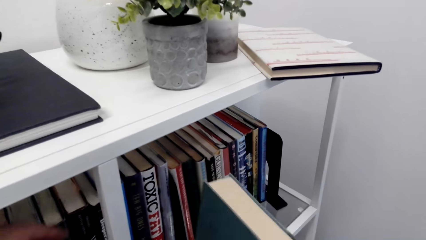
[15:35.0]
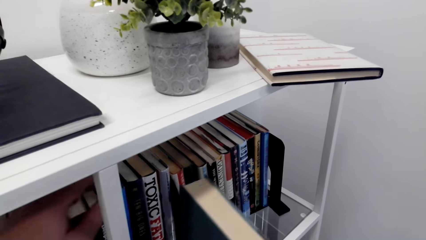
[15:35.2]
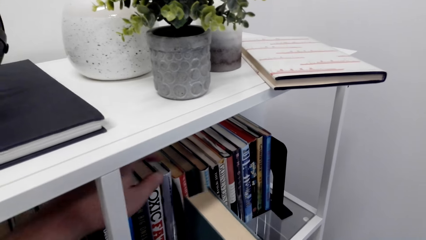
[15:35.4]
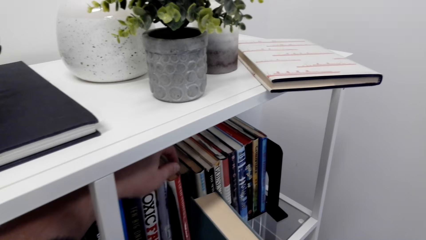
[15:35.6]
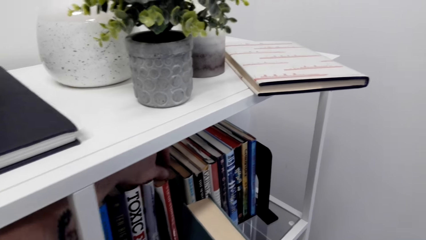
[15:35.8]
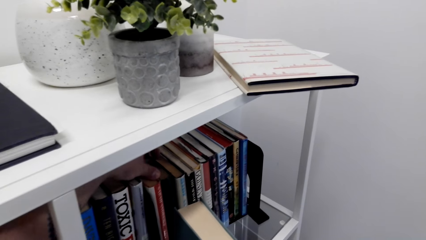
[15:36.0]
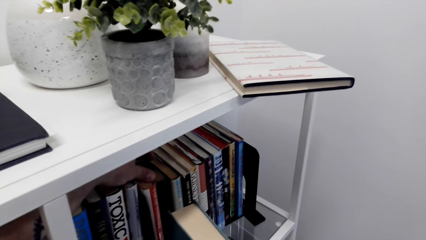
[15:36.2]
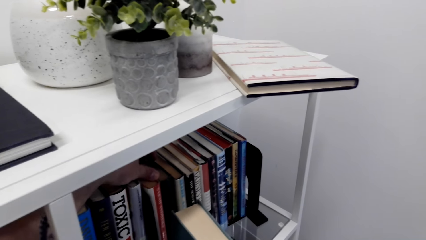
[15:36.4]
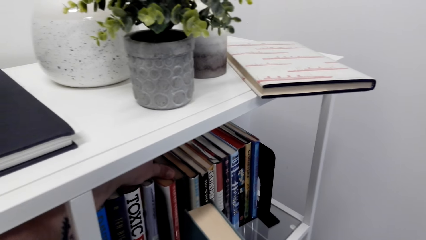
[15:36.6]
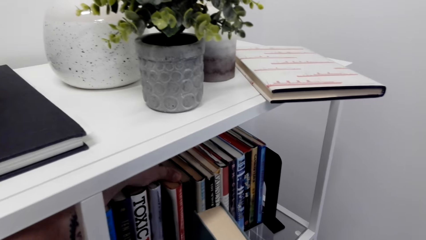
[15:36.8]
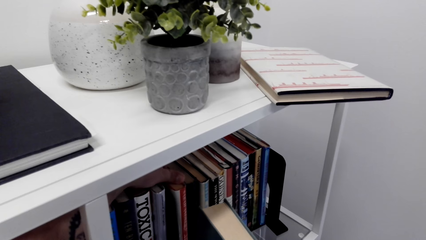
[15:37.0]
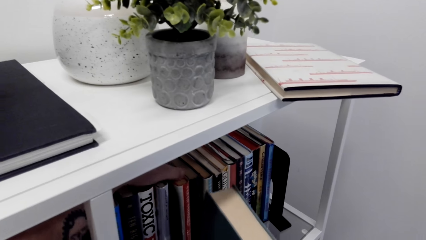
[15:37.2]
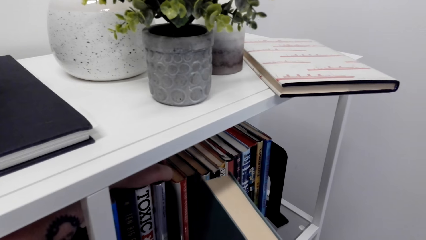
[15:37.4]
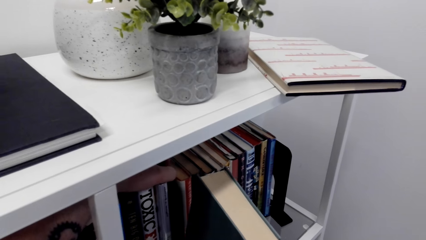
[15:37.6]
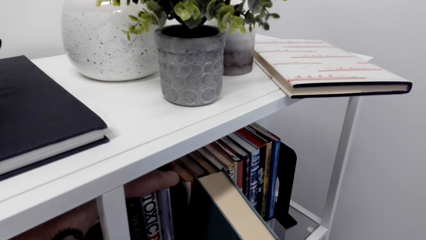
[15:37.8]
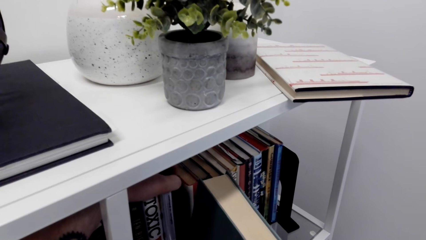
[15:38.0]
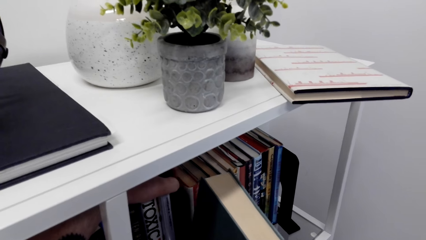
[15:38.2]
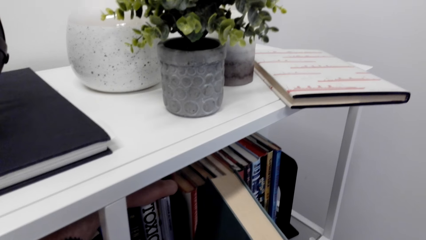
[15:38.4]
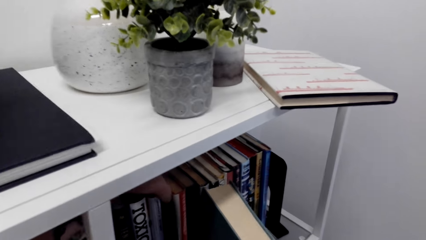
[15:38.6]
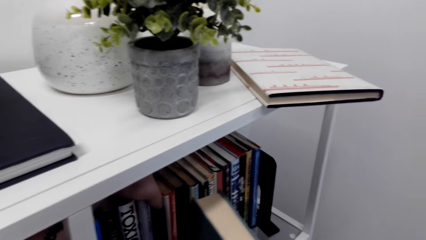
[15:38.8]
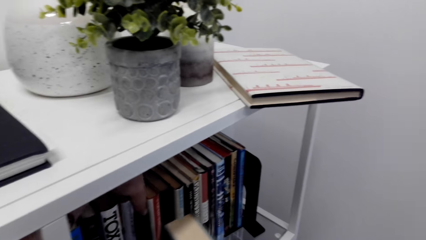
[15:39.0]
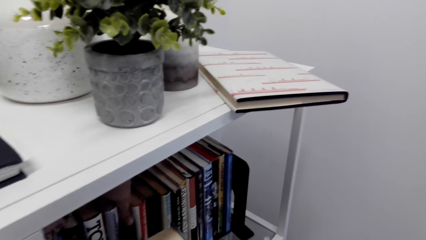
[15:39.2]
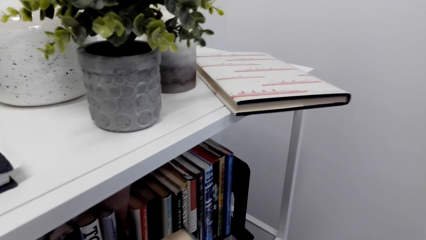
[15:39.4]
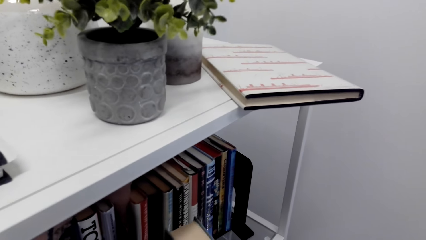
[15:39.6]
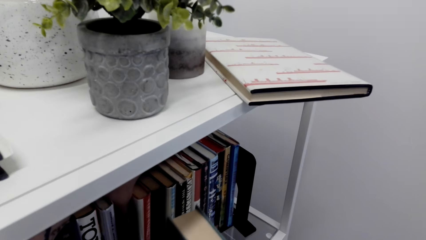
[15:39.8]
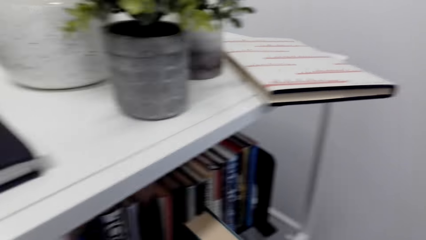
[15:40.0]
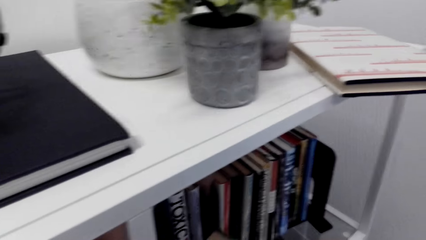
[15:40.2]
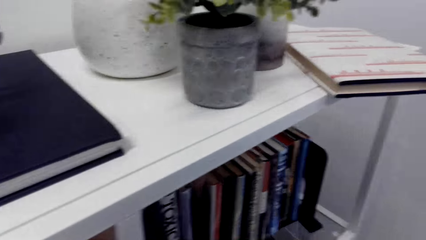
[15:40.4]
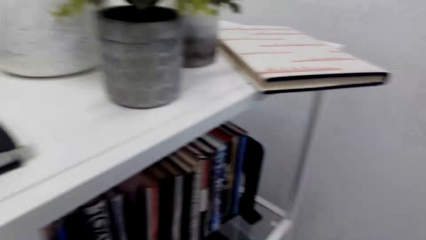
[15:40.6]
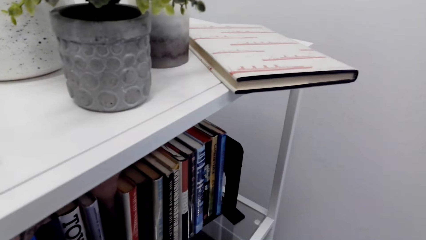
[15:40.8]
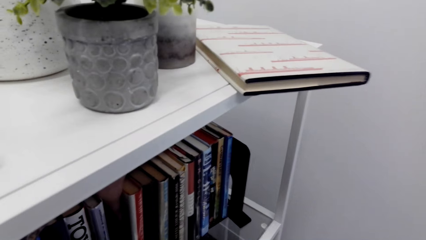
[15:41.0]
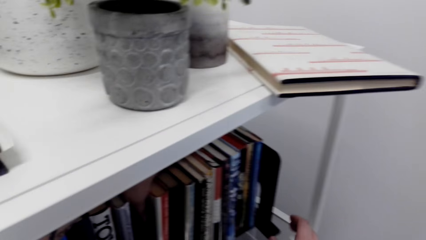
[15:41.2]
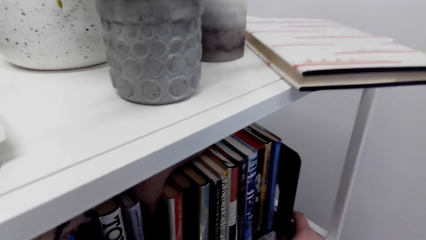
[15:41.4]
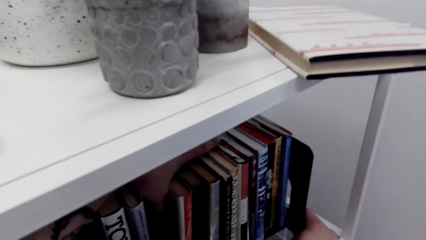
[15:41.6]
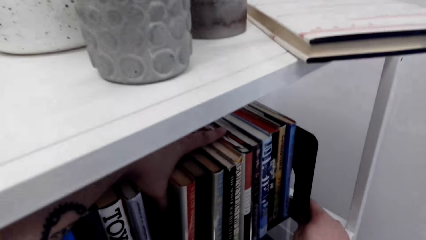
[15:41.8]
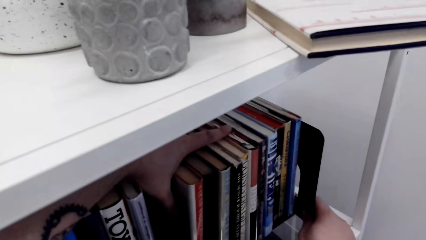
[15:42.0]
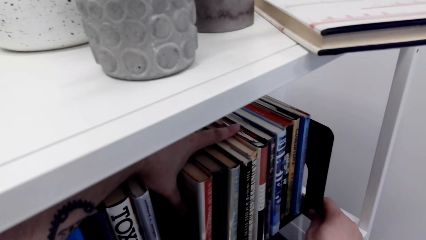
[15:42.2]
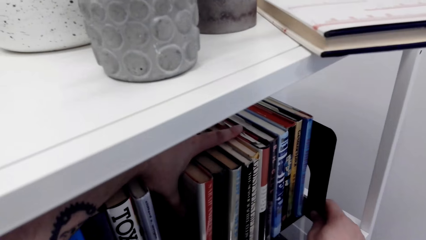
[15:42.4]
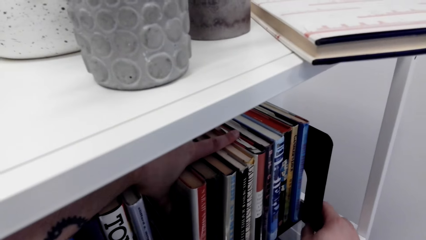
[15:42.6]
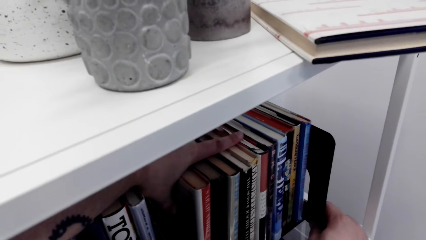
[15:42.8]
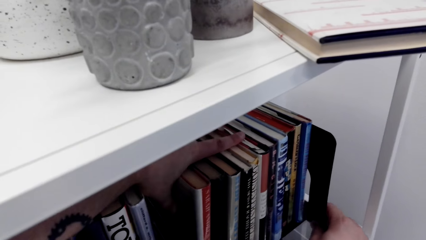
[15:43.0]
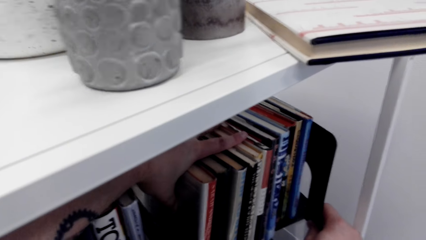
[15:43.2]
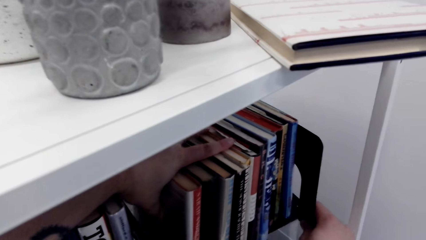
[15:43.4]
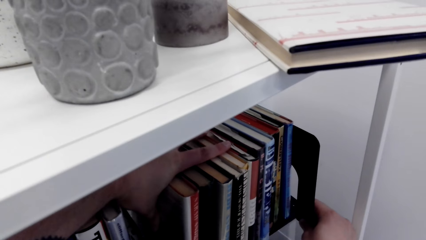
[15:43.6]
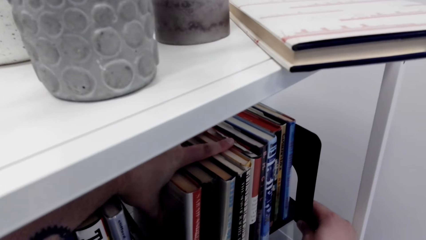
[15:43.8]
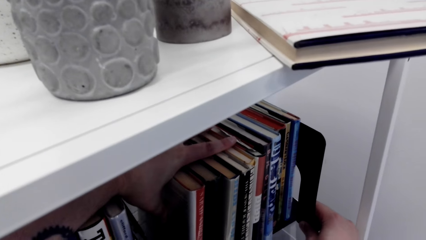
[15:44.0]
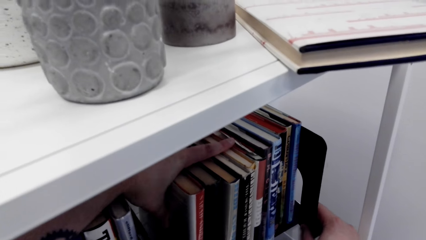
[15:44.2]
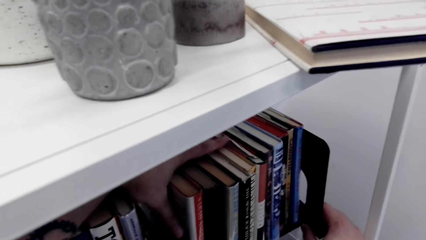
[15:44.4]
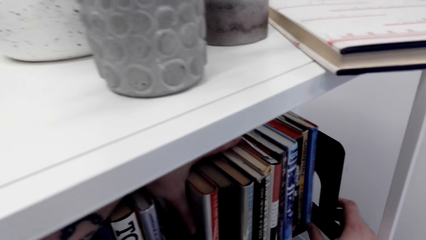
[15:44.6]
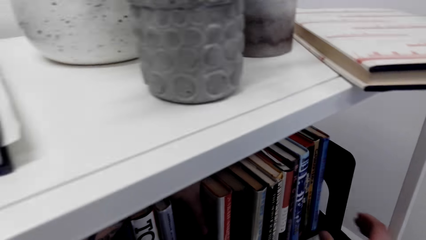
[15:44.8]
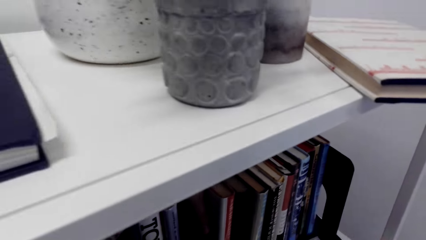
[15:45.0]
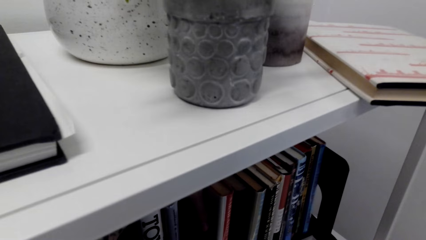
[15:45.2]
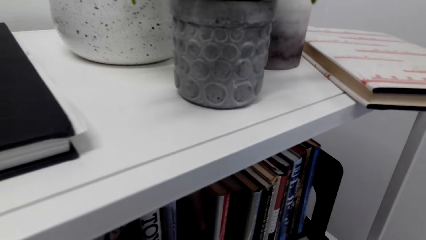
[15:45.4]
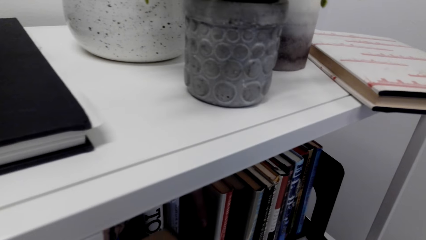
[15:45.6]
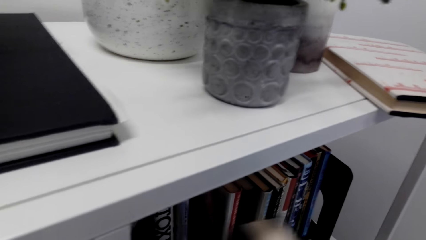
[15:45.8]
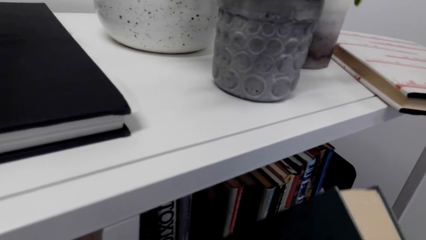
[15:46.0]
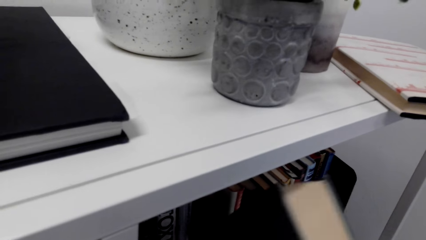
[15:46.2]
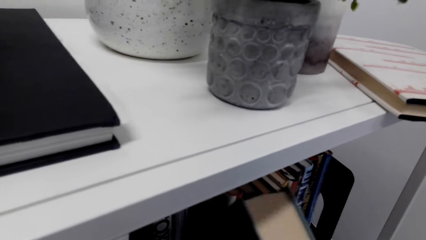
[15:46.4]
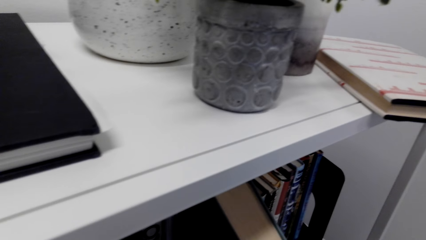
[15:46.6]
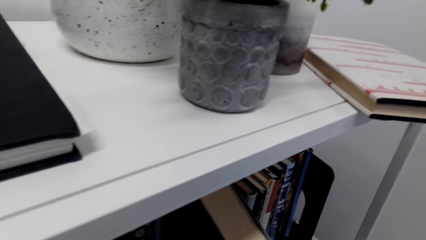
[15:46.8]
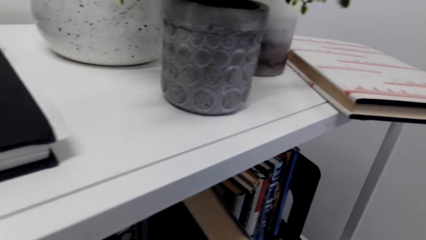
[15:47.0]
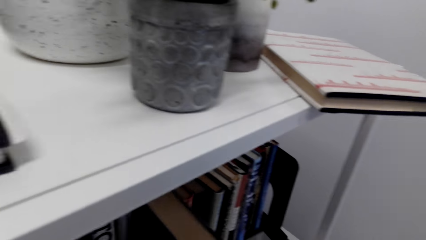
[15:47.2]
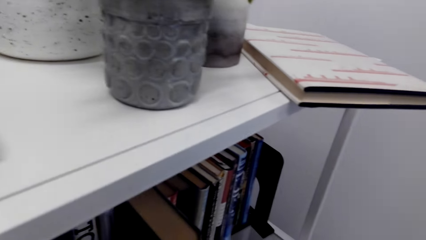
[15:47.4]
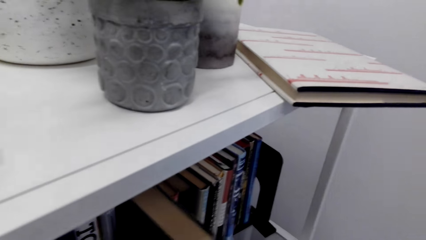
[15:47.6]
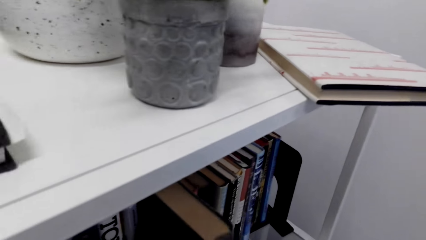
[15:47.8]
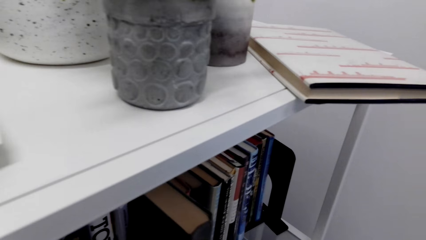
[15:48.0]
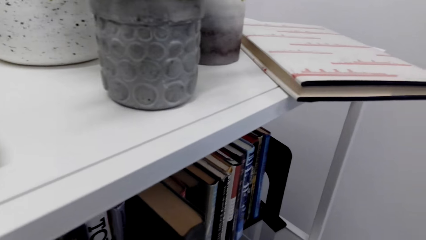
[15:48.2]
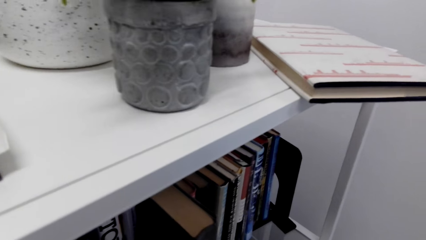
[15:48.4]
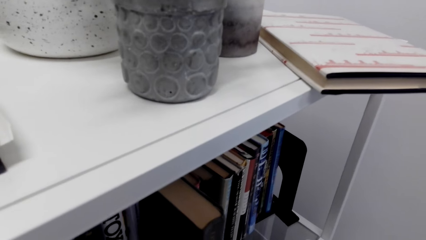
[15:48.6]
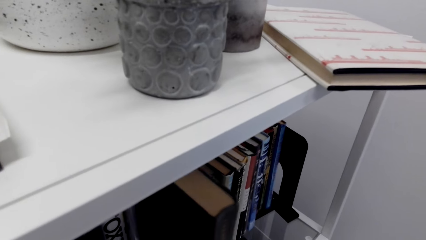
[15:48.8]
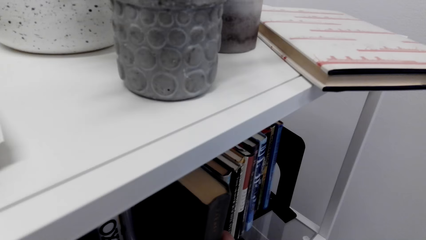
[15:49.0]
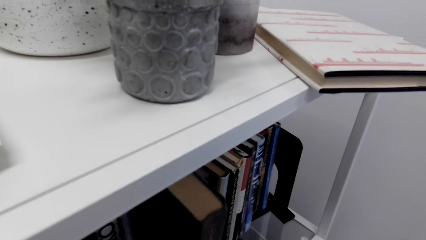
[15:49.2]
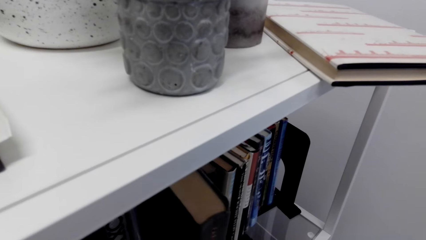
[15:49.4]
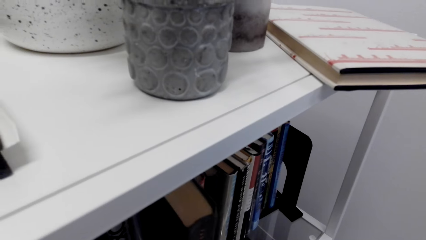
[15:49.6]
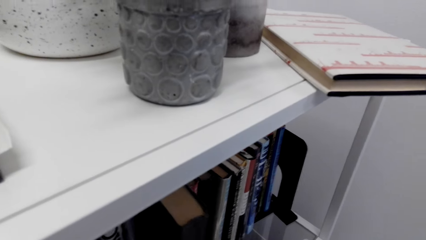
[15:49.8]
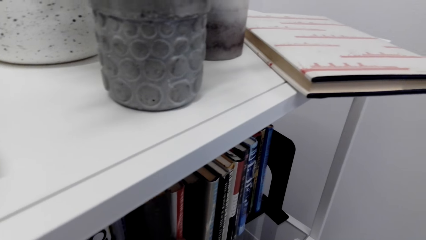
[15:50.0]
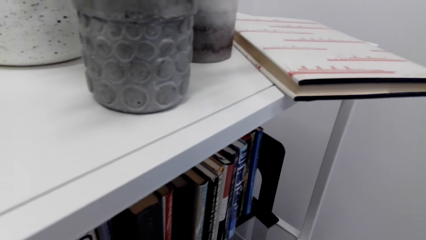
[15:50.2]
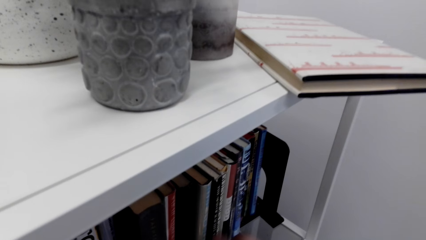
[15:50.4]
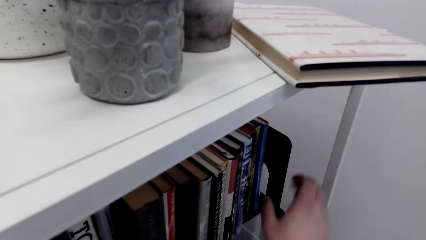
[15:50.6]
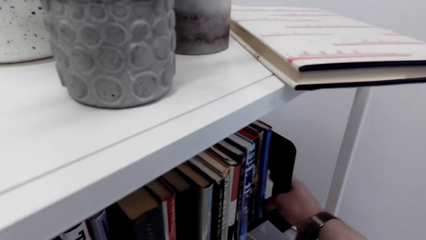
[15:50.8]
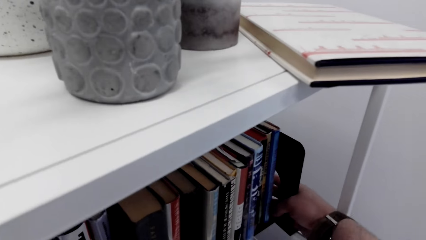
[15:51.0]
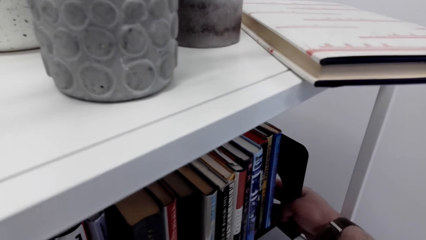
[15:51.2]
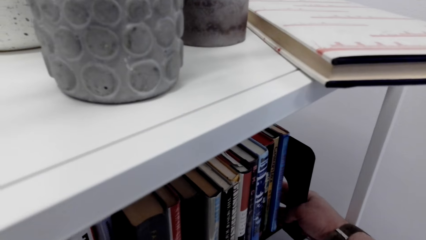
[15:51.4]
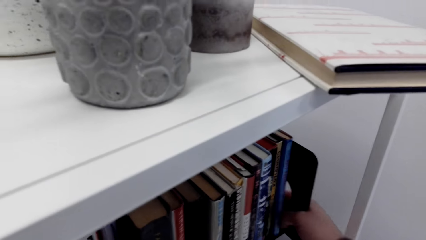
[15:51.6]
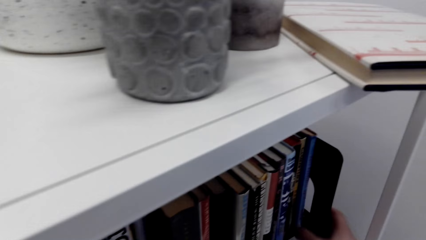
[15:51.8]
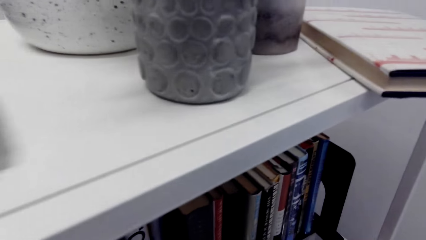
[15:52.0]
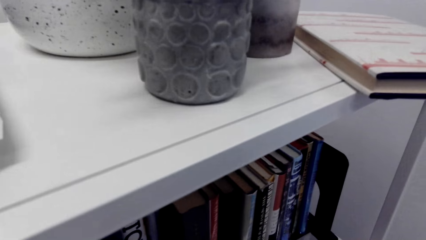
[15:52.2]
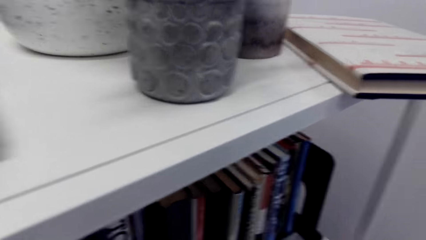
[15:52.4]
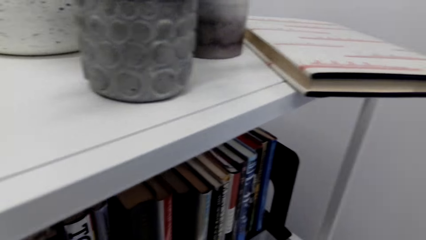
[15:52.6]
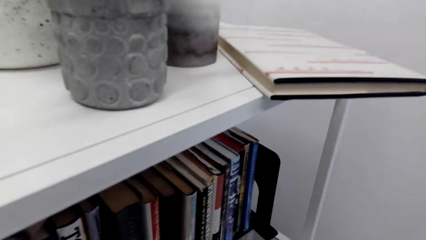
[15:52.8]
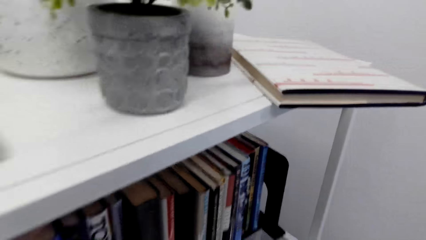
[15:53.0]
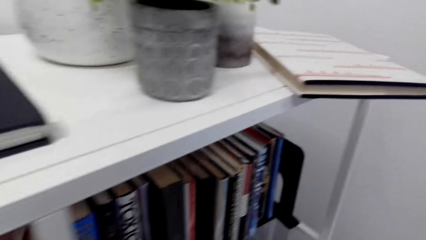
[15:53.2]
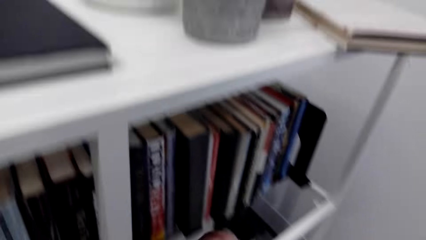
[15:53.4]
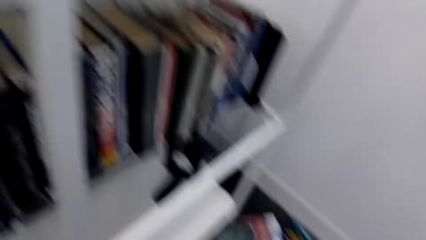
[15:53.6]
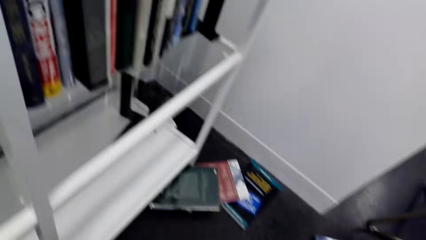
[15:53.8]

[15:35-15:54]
The camera wearer puts the book on the shelf.
